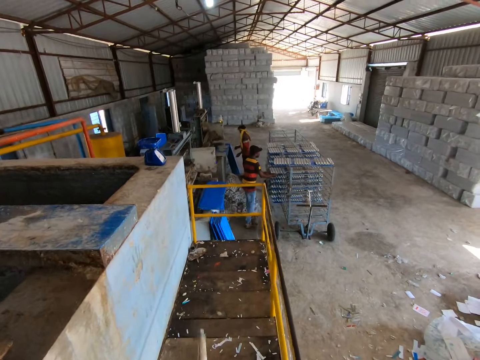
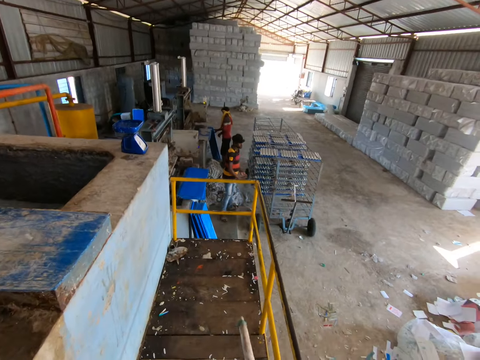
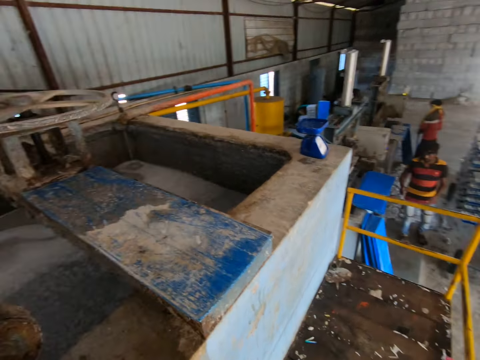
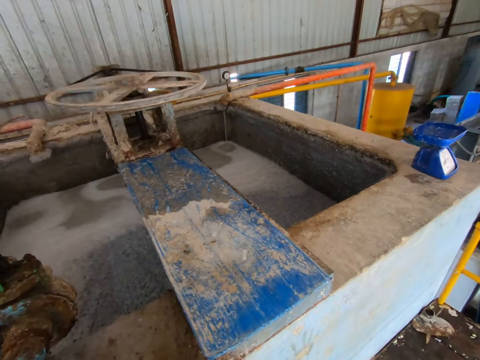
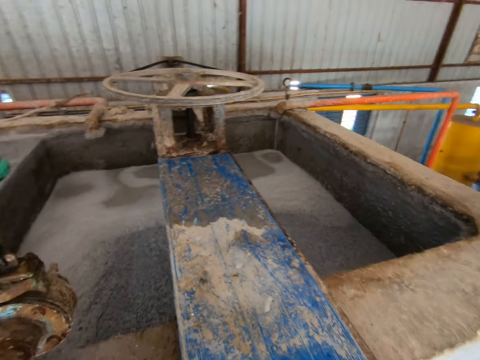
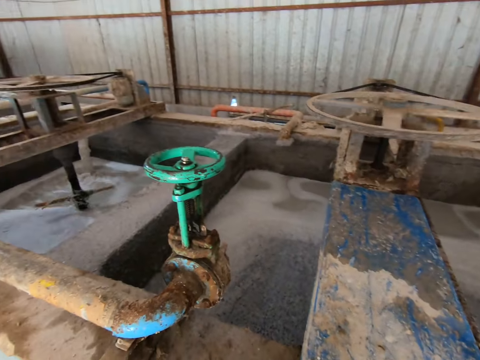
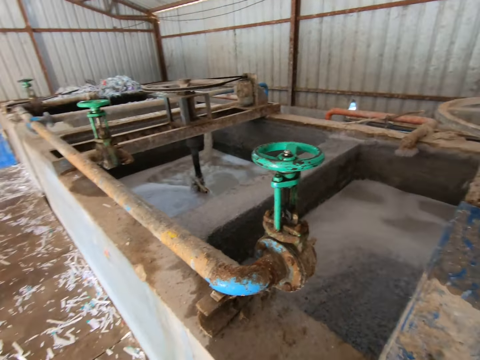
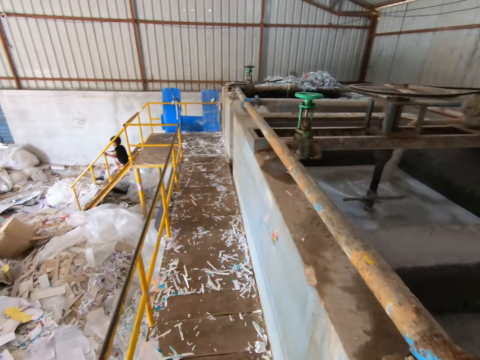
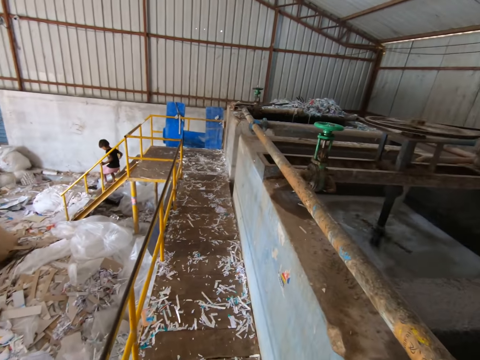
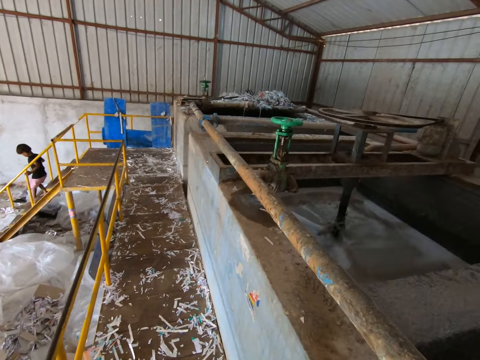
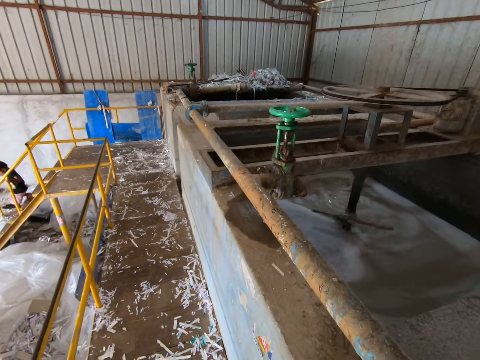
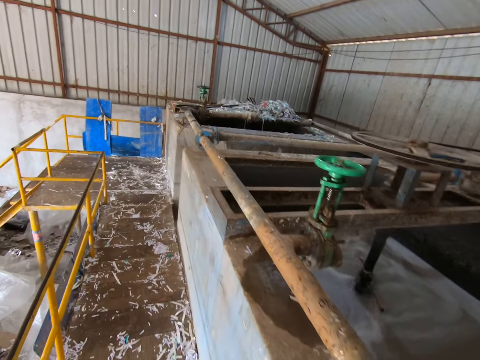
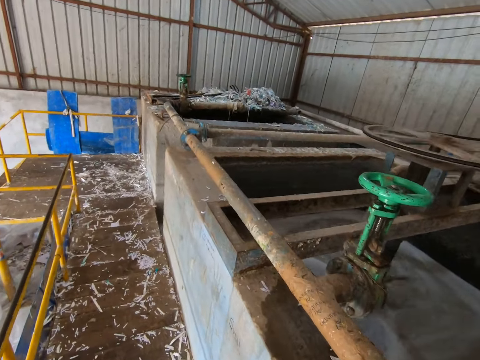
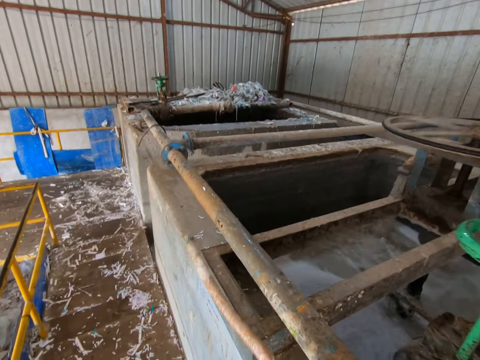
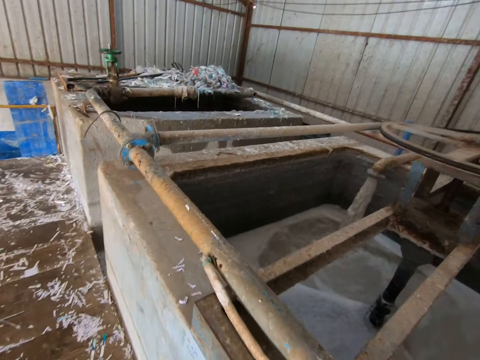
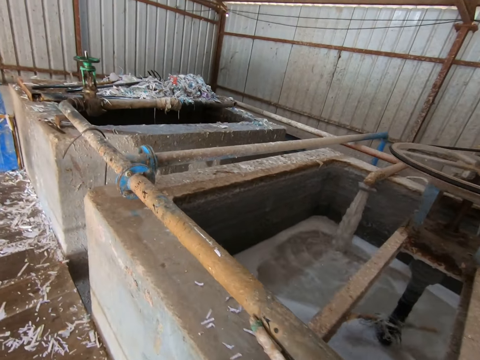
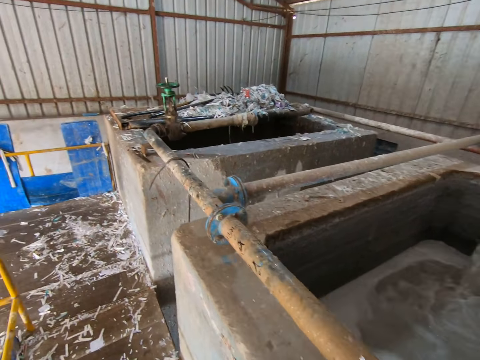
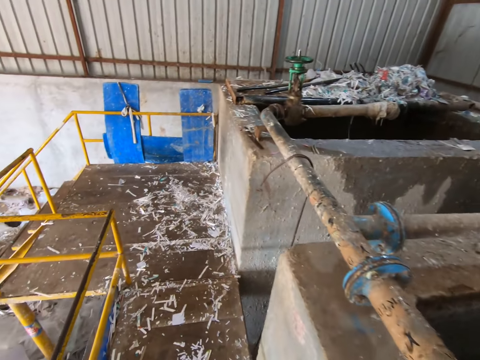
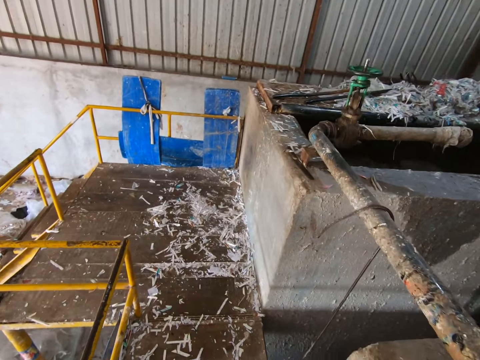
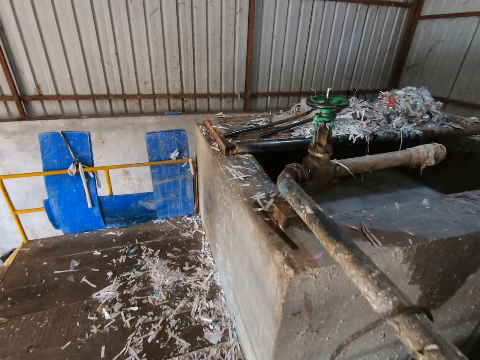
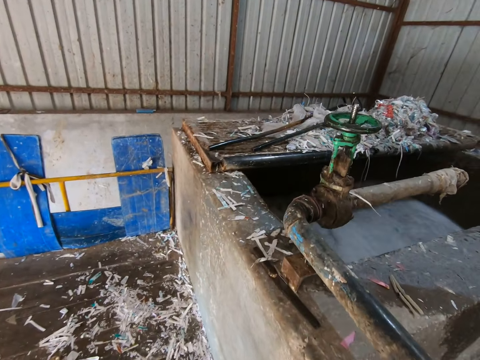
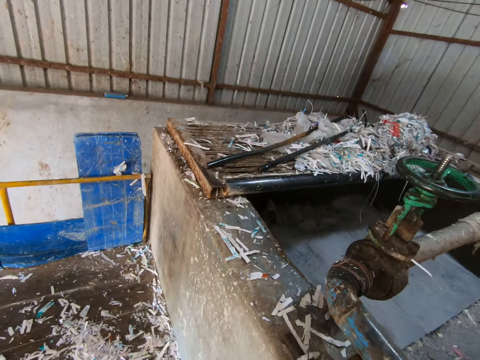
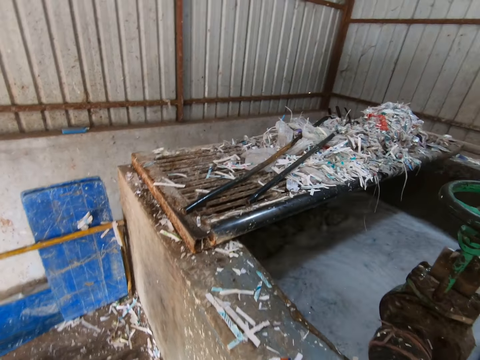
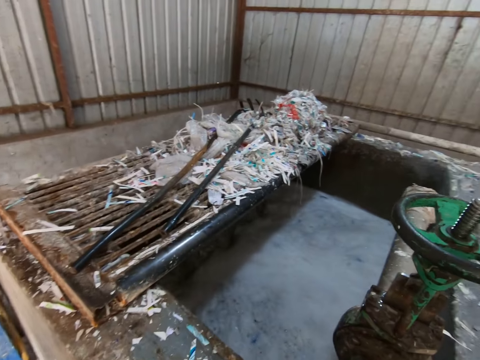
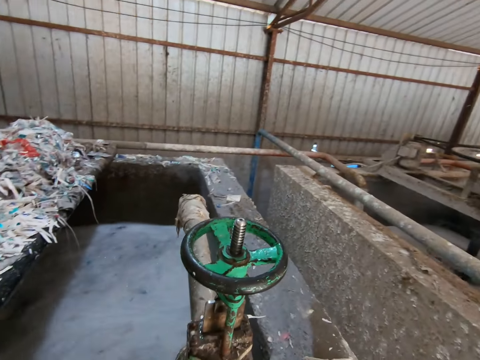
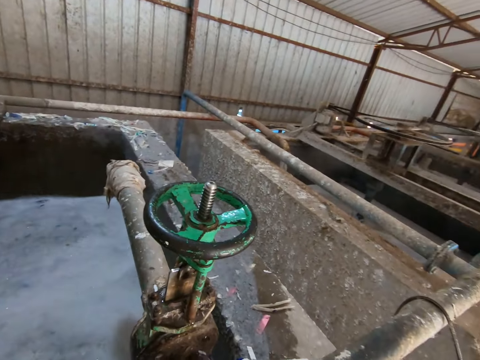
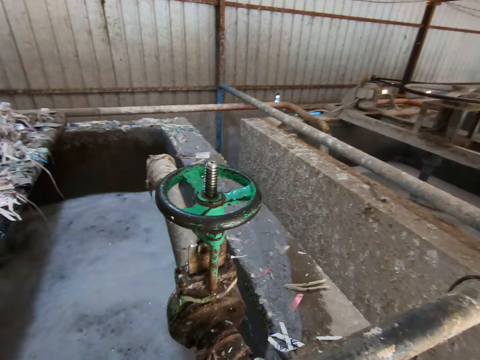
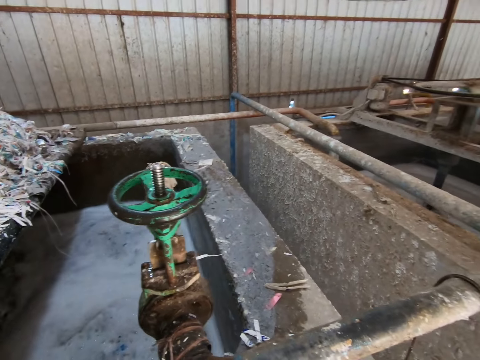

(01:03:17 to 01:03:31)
The man picks a sheet from the floor with his hands. The camera wearer looks around the workshop. A boy goes down some stairs. The camera wearer moves in the workshop. They attach the rod on the metal pipe. They look at the recycling machine.

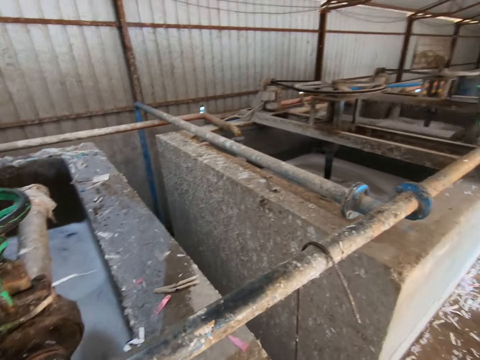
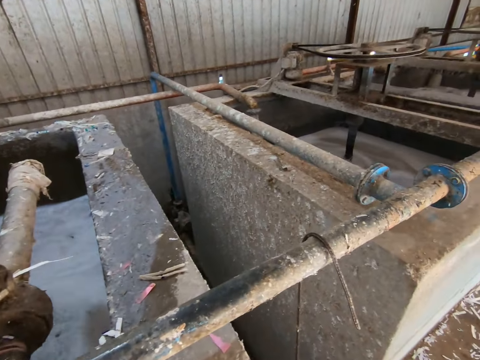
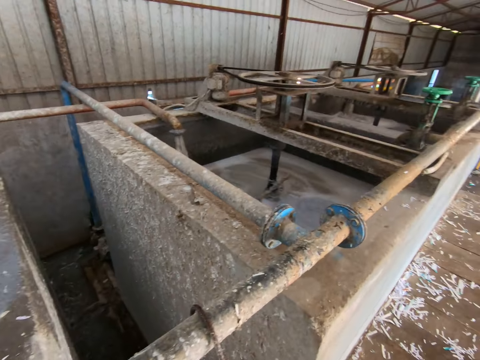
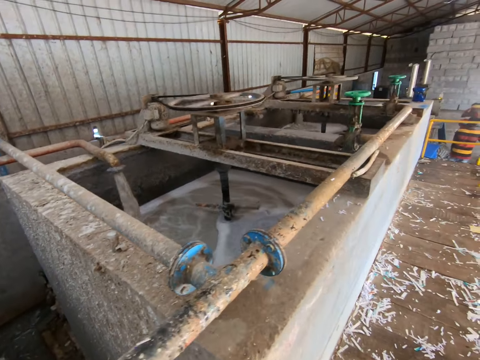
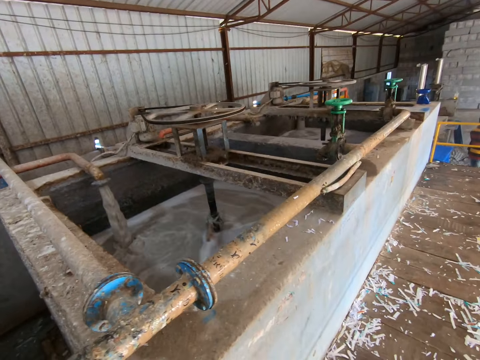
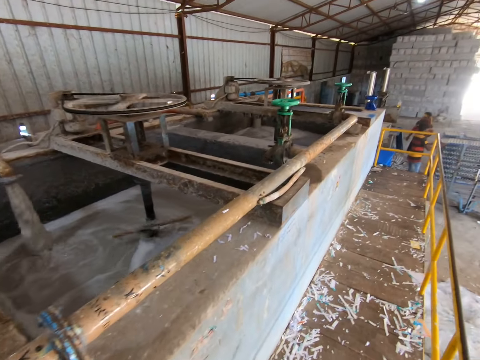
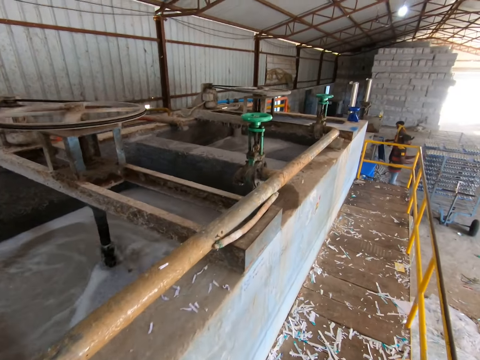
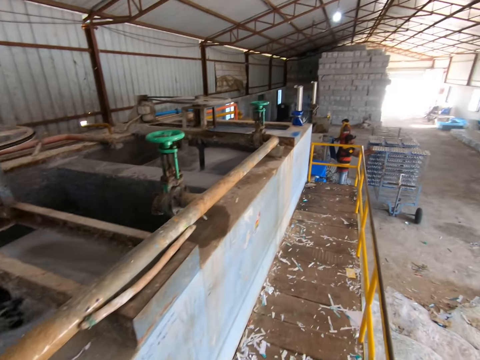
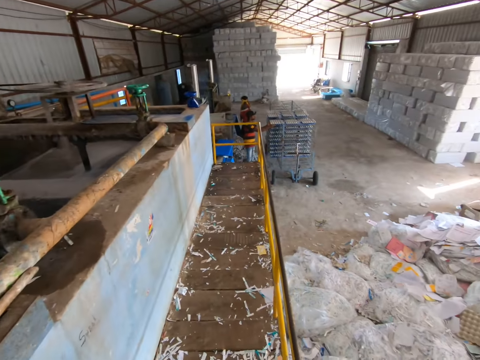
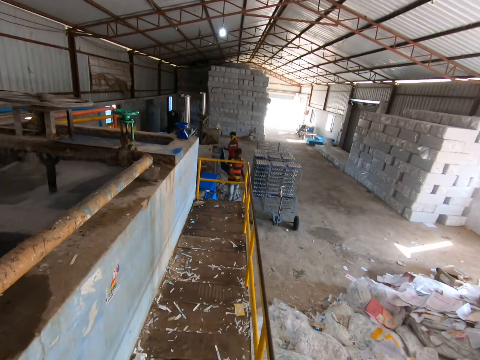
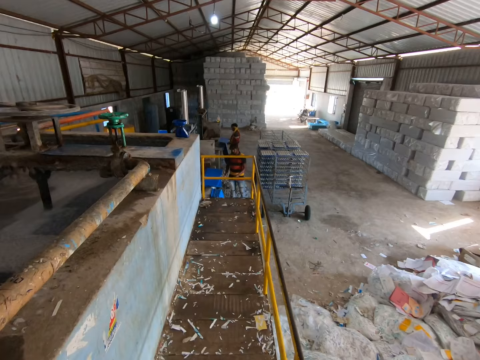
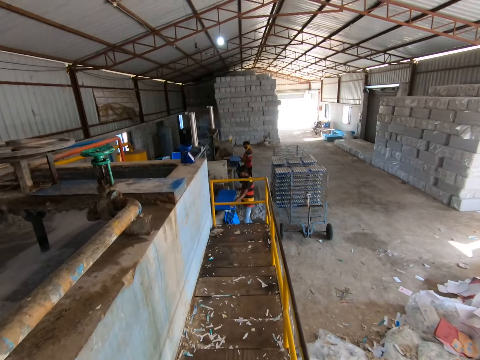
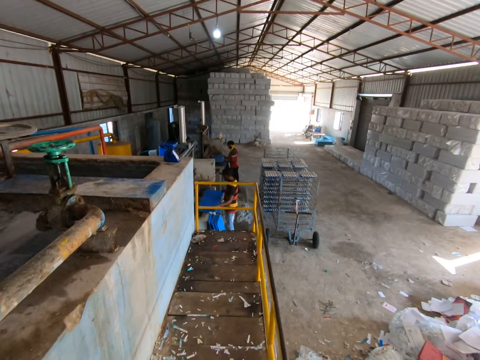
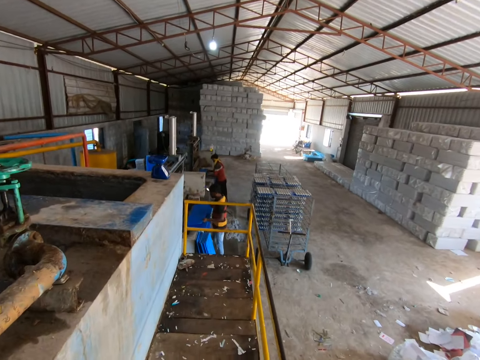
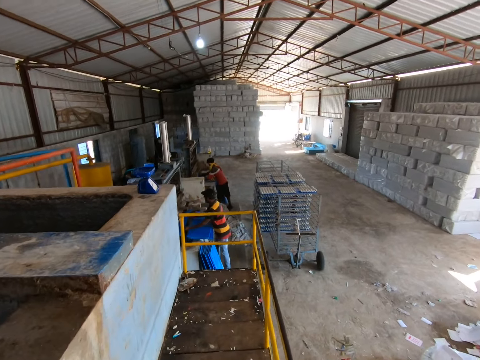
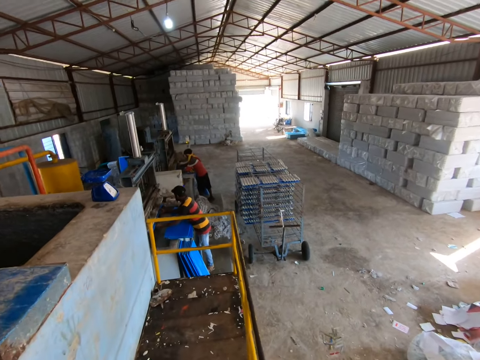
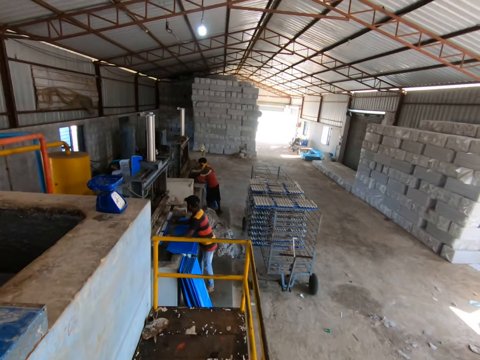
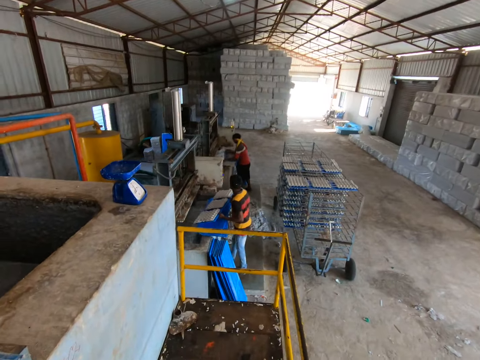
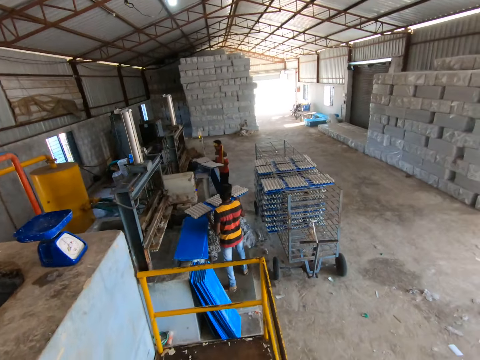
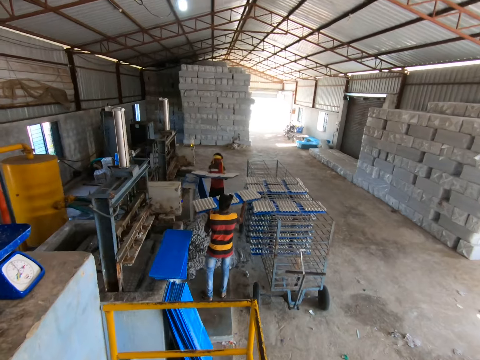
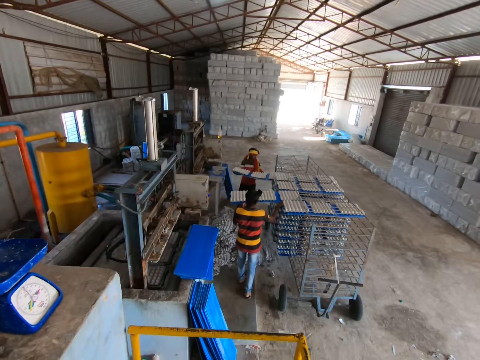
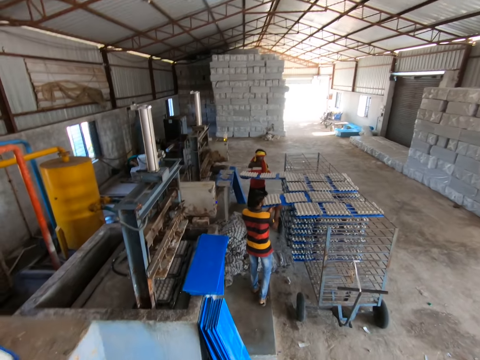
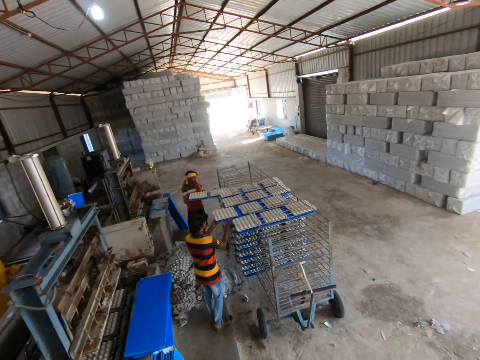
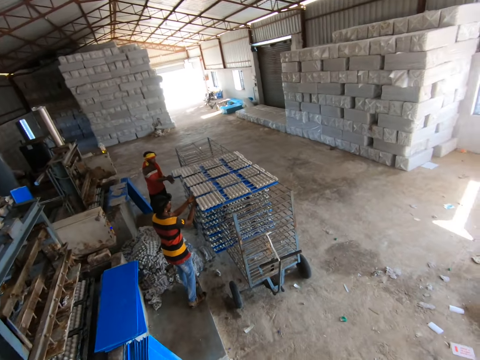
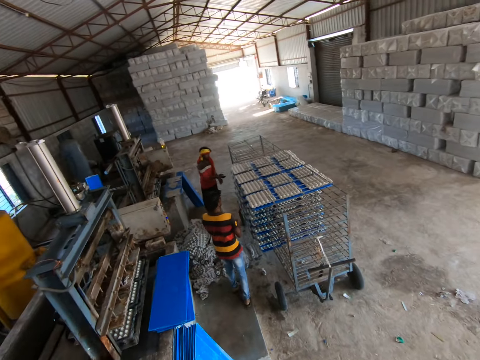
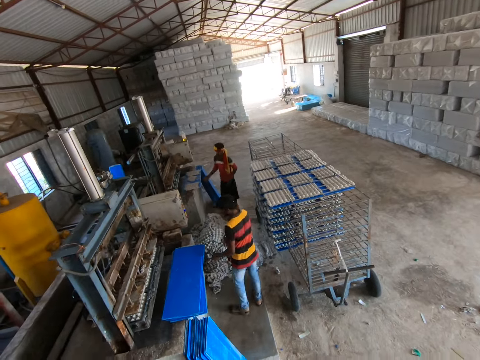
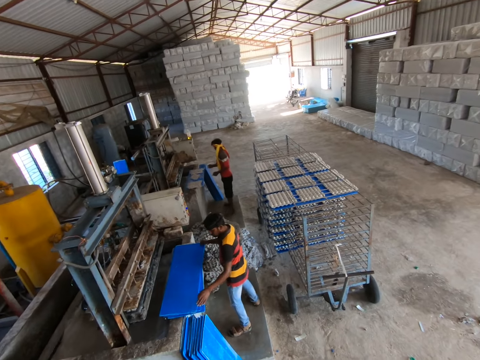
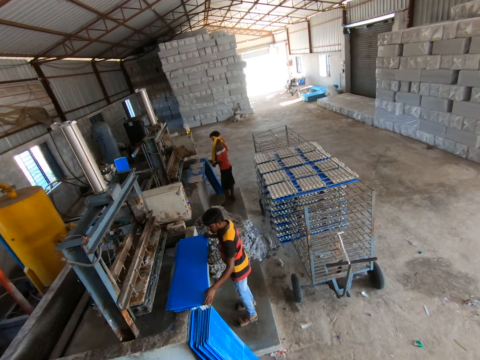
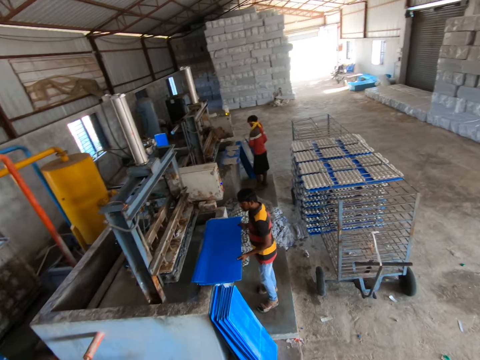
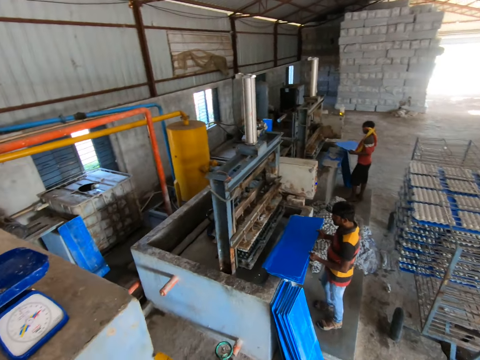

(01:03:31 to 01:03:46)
The camera wearer moves in the workshop. The man picks a sheet from the floor with his hands. Another man picks a sheet from a platform with his hands. The first man passes the sheet to the egg tray machine with his hands. The other man passes the sheet to the egg tray machine with his hands. The other man passes the sheet with egg trays from the egg tray machine to the rack with his hands. The first man passes the sheet with egg trays from the egg tray machine to the rack with his hands. The camera wearer looks around the workshop. The other man picks a sheet from the platform with his hands. The first man picks a sheet from the floor with his hands.
